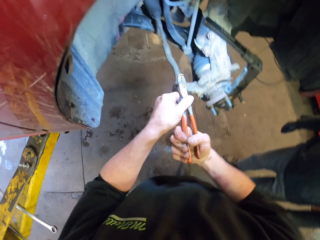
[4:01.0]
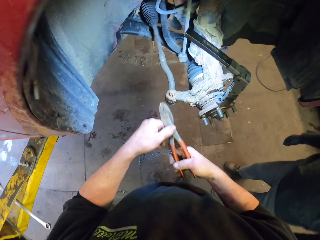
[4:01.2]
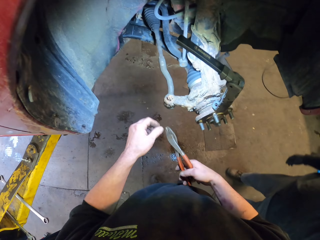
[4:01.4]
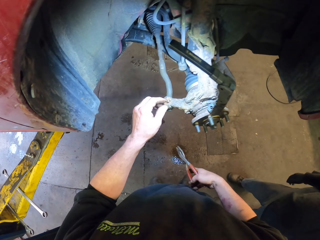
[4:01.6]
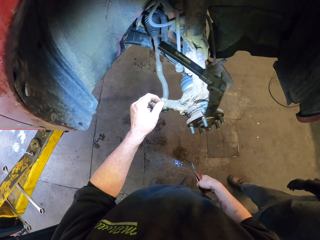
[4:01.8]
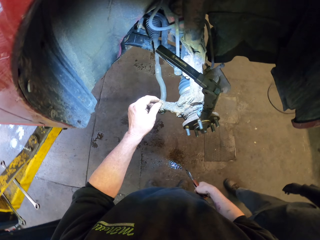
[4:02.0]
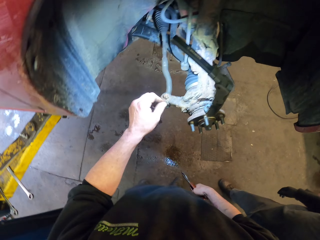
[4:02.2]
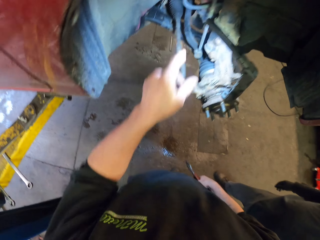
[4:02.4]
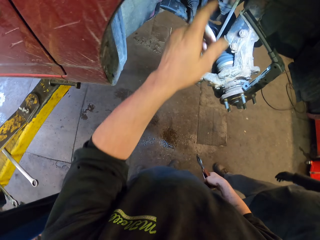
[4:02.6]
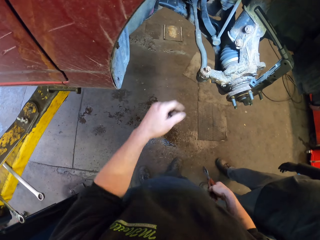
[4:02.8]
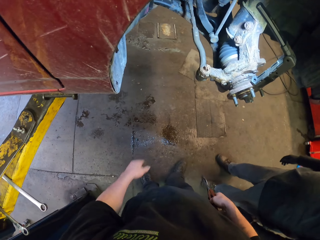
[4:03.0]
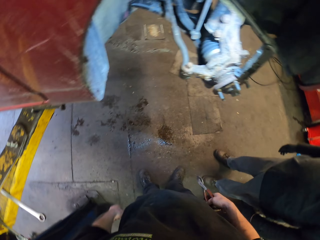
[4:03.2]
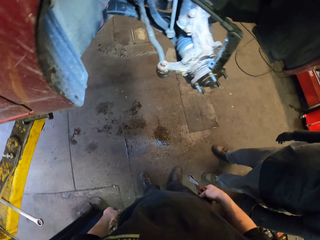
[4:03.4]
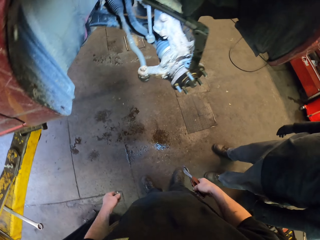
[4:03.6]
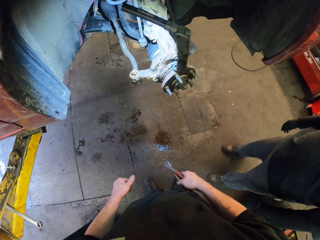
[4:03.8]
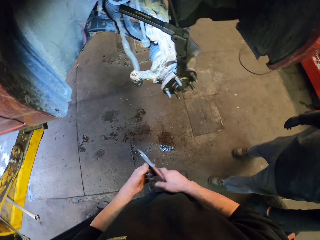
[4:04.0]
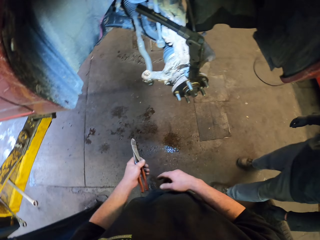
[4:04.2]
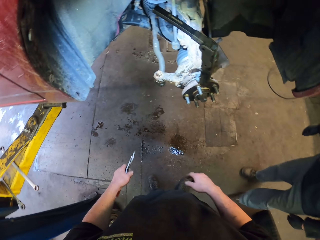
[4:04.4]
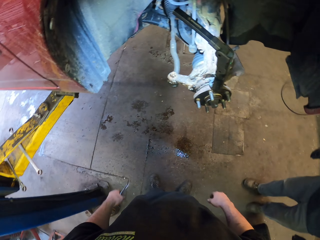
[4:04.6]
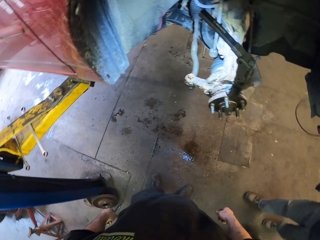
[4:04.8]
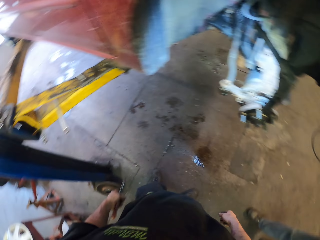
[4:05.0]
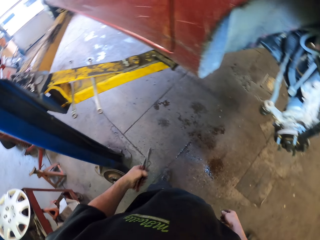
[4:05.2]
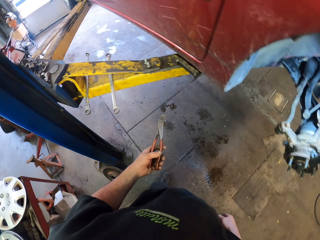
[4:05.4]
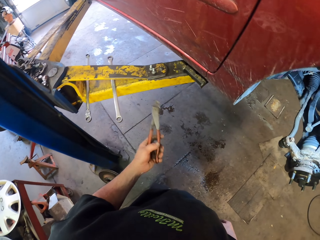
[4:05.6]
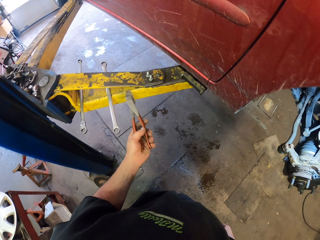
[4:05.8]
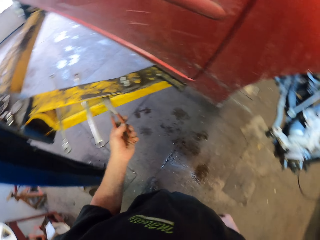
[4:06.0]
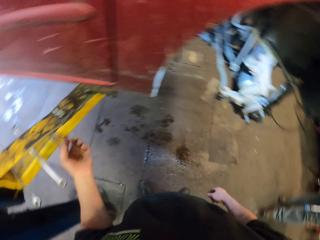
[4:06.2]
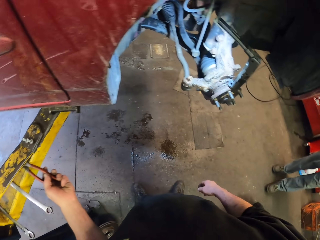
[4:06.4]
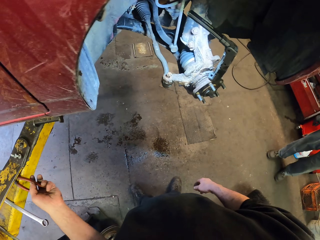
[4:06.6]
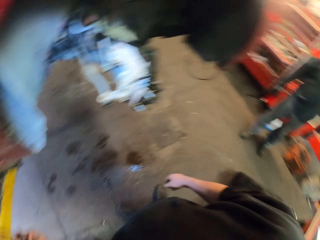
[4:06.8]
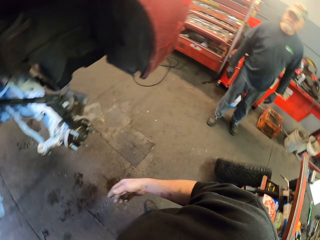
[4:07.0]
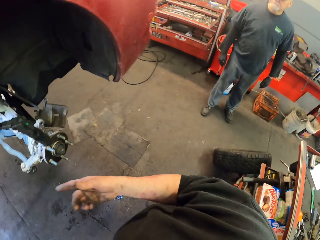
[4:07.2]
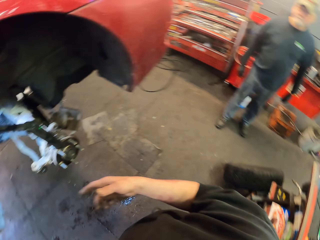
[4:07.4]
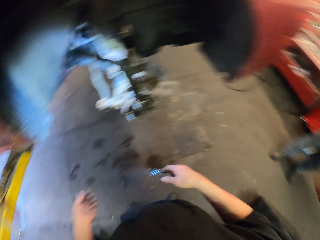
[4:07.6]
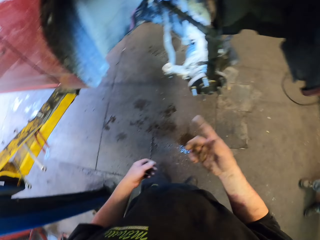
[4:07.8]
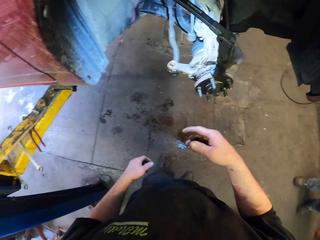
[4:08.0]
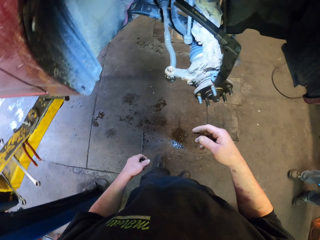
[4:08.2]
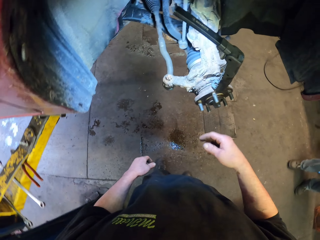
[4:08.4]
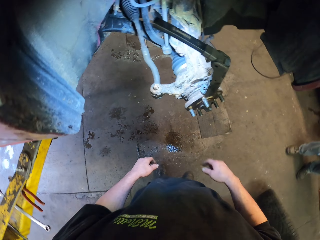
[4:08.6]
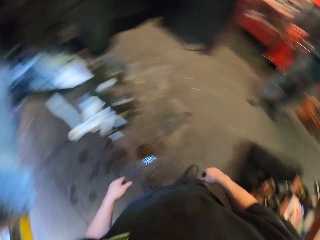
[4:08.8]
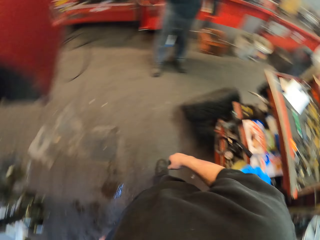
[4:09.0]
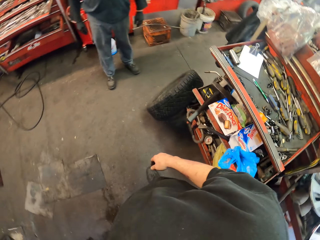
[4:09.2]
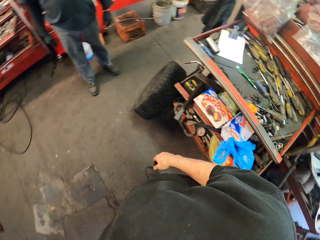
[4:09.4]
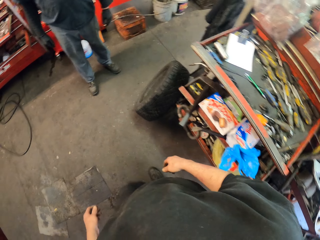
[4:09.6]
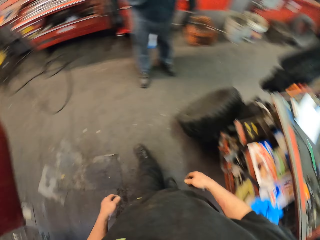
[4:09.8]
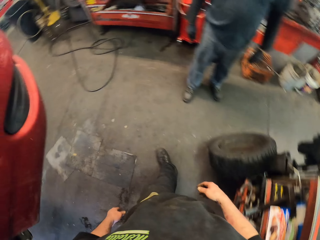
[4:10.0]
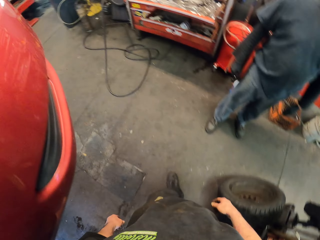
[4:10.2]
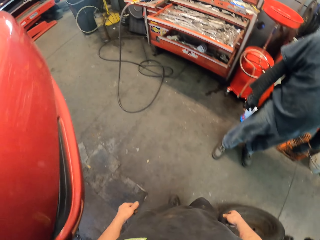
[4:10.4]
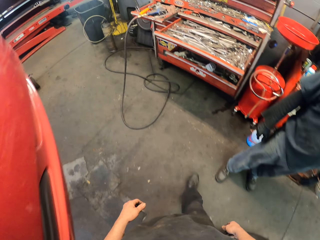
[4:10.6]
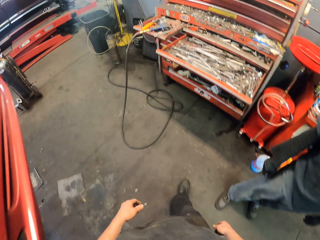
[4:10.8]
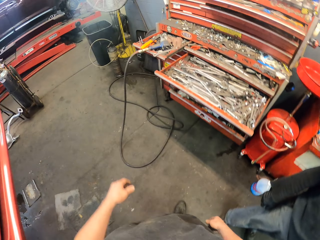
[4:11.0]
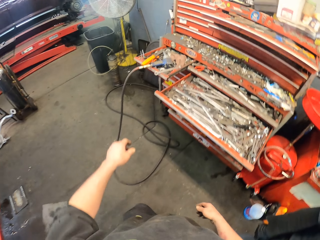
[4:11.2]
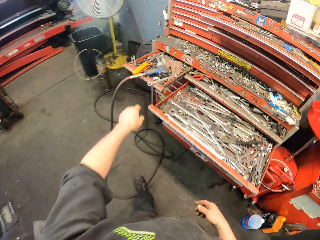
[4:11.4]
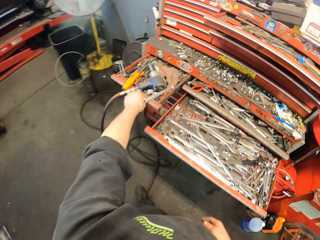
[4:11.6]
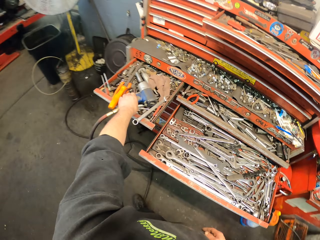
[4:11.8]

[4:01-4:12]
The camera wearer holds the part with the pliers. They touch the vehicle. They put the pliers on metal. A man stands aside. The camera wearer looks around and walks in the room.

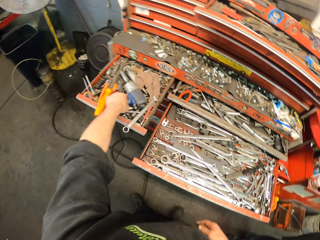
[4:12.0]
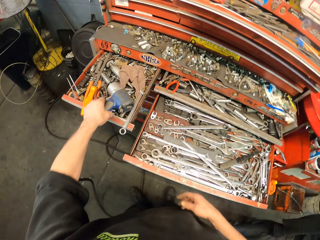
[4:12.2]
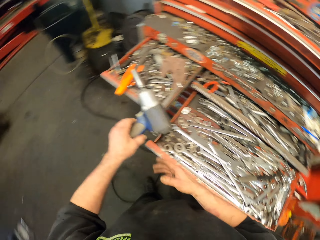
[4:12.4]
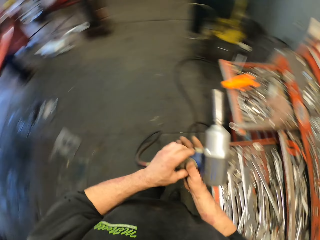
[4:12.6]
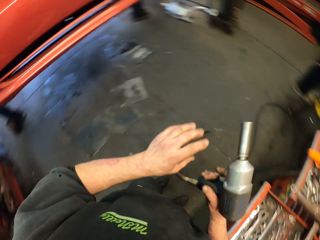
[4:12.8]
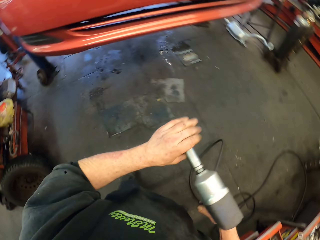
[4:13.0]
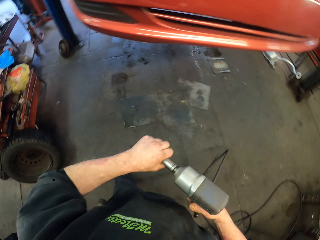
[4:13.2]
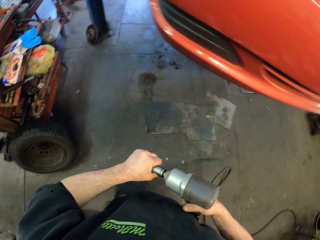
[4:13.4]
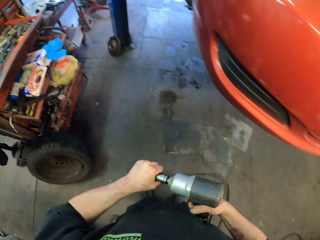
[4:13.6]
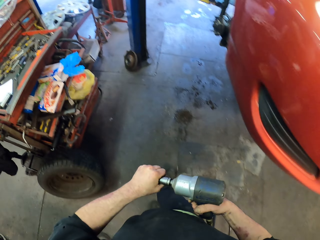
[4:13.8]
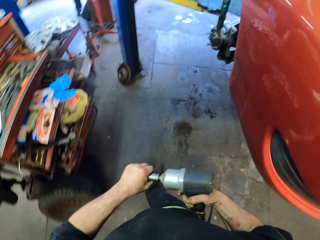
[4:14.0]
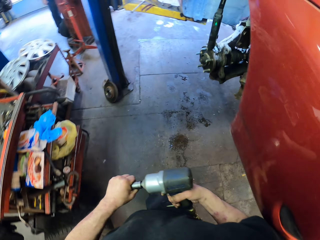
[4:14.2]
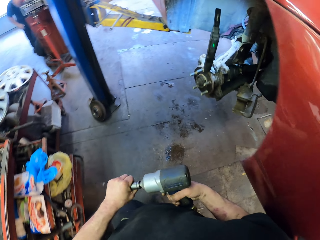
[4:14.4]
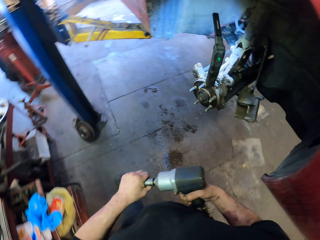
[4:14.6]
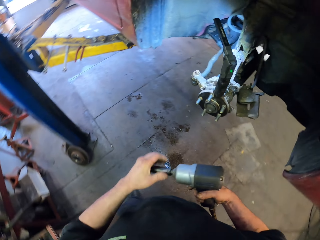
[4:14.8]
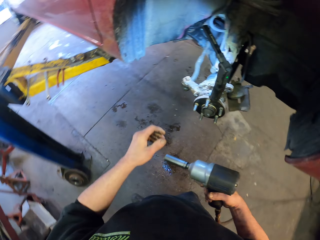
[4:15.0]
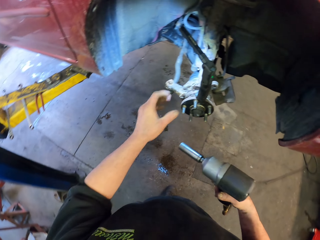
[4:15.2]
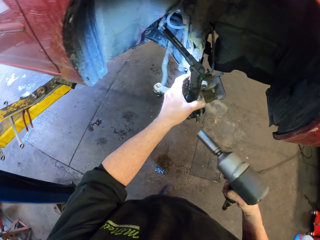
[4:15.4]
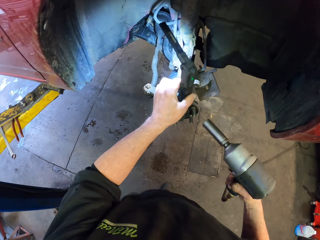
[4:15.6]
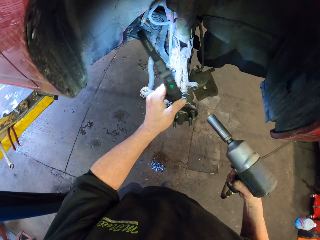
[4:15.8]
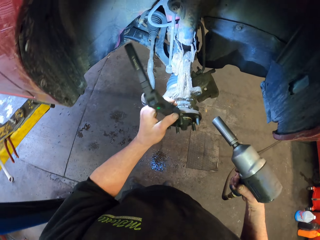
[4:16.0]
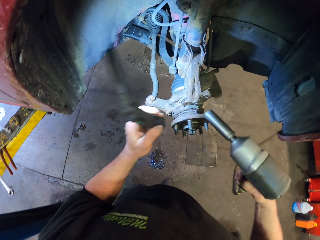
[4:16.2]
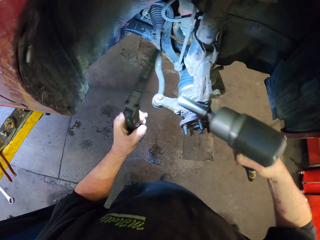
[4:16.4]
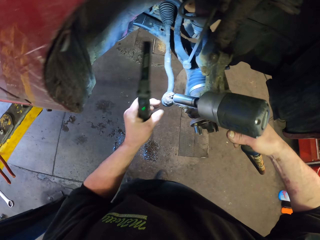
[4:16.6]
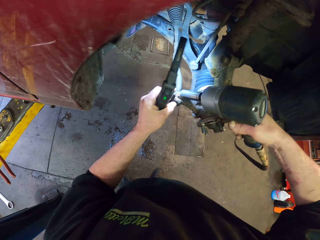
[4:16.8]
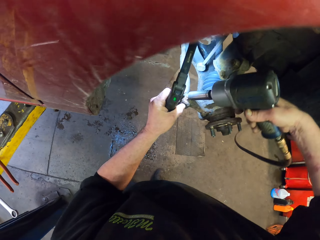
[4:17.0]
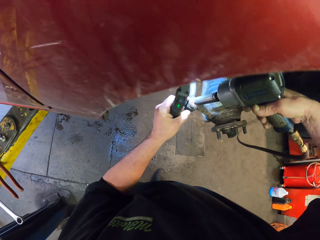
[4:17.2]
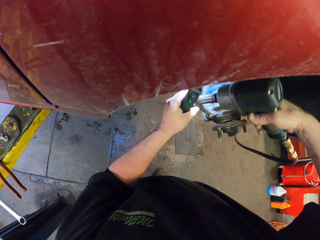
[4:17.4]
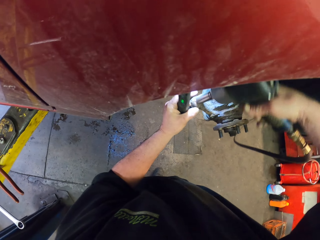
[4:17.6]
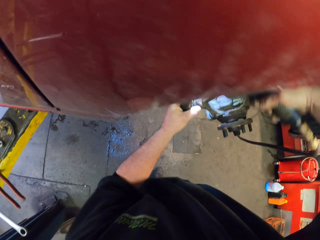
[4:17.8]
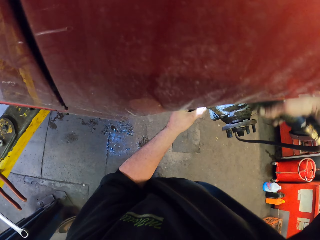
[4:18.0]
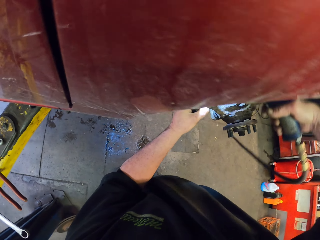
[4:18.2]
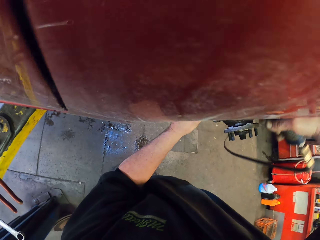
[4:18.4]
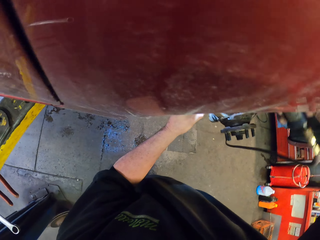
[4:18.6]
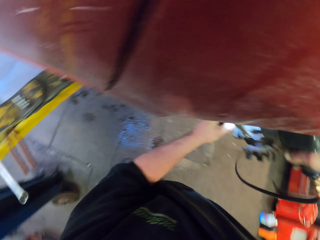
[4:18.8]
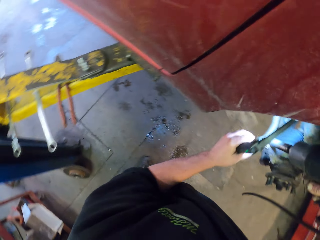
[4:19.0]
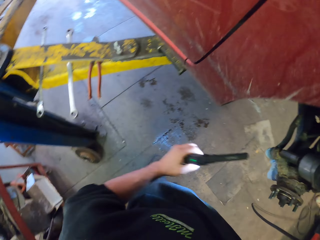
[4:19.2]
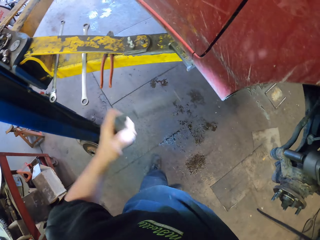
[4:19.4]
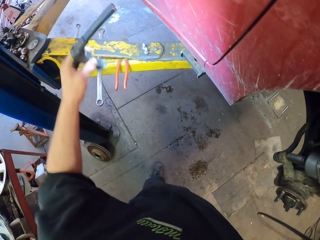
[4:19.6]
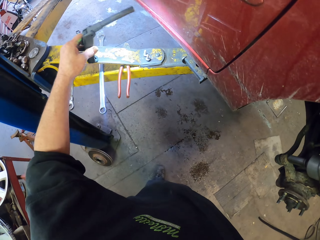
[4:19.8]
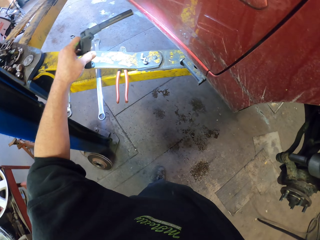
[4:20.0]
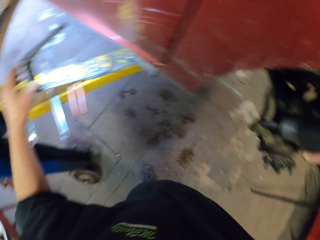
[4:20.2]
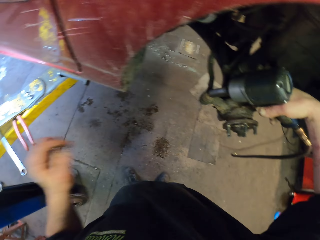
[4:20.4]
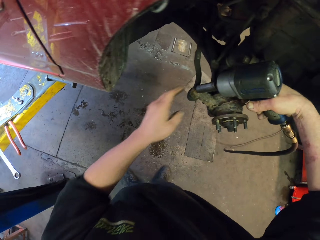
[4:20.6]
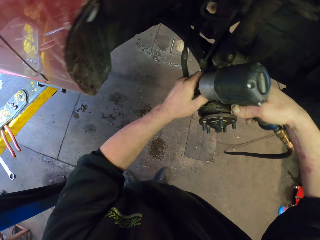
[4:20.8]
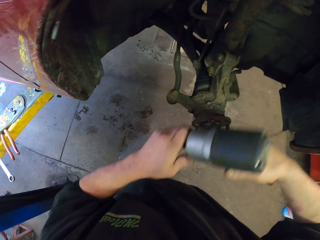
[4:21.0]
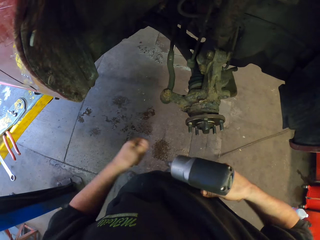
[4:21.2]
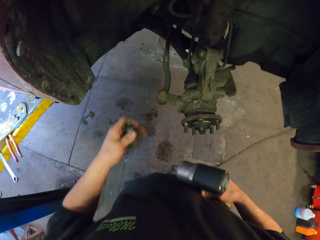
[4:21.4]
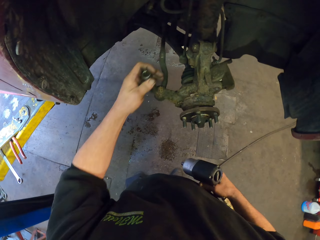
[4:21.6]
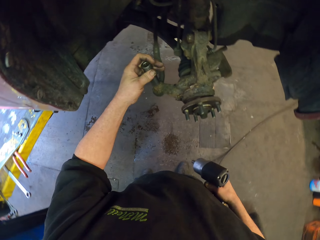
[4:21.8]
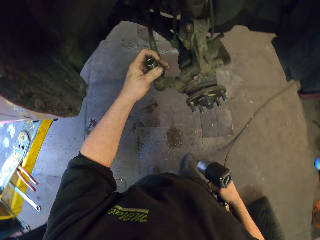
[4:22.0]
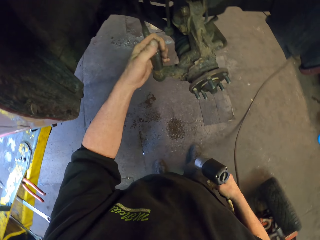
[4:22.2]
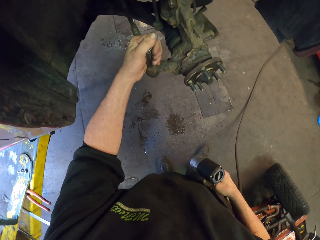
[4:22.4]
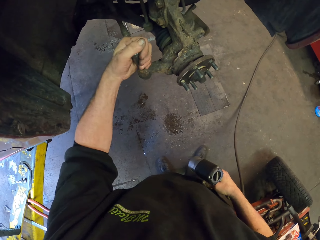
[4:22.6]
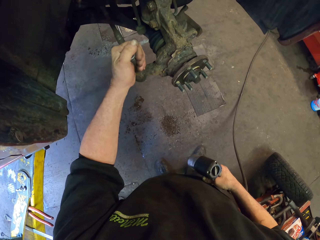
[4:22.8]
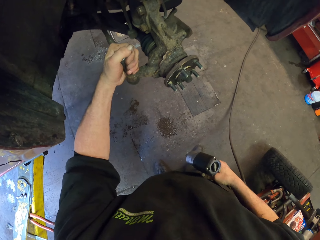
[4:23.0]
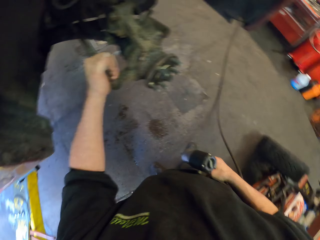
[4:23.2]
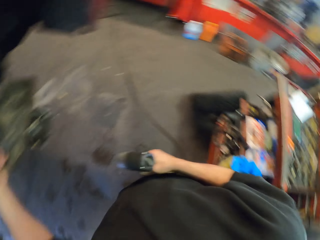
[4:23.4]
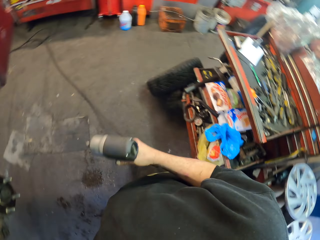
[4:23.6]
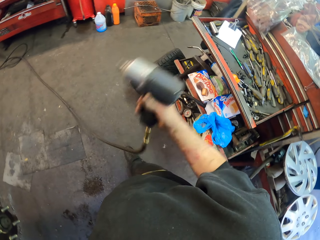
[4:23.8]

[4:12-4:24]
The camera wearer takes a nut gun or drill. They hold the gun. They remove something on the drill. They pick up a torch. They adjust a bolt. They fix the nut gun on the part. They put the torch on metal. They remove a portion on the nut gun. They fix the round spanner on the nut.
